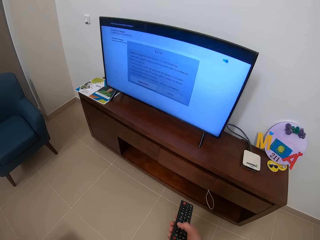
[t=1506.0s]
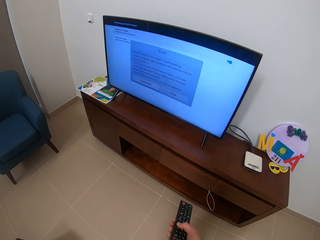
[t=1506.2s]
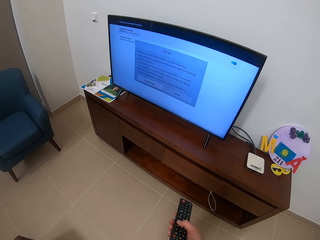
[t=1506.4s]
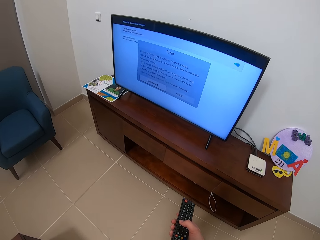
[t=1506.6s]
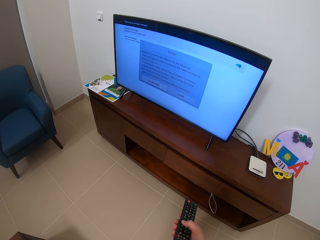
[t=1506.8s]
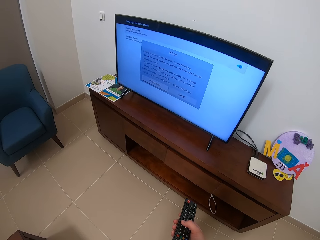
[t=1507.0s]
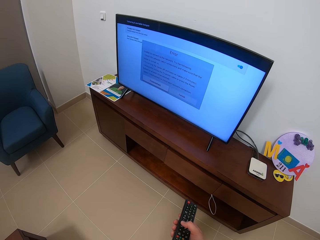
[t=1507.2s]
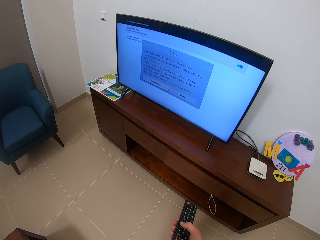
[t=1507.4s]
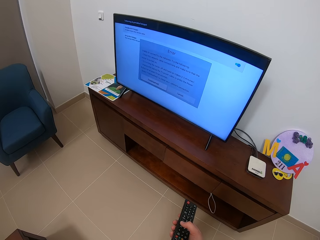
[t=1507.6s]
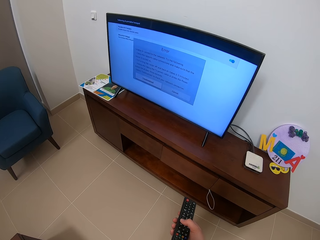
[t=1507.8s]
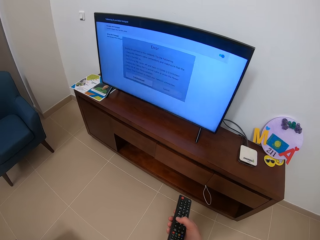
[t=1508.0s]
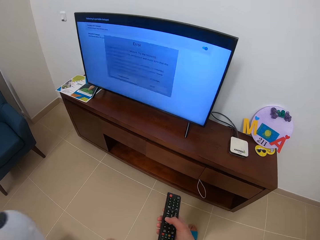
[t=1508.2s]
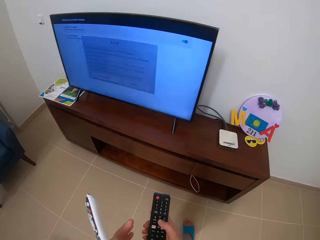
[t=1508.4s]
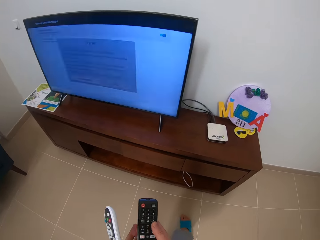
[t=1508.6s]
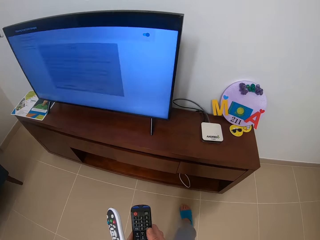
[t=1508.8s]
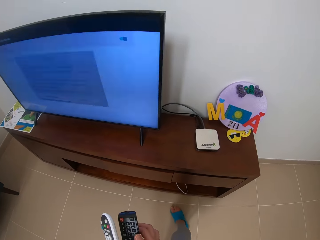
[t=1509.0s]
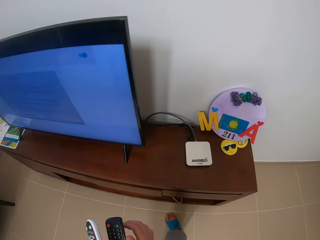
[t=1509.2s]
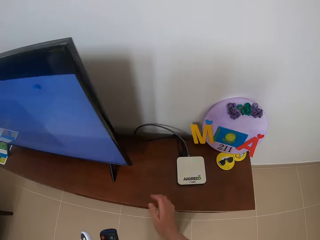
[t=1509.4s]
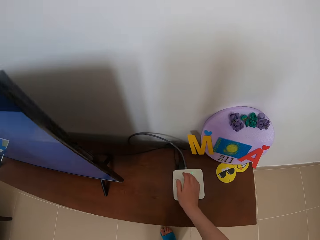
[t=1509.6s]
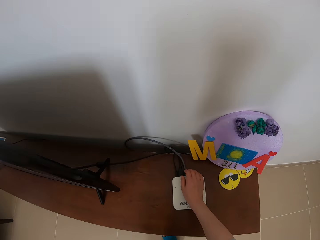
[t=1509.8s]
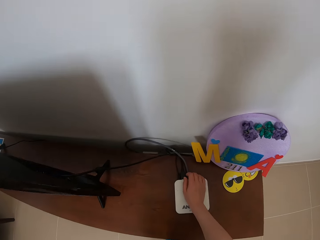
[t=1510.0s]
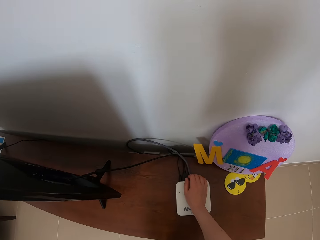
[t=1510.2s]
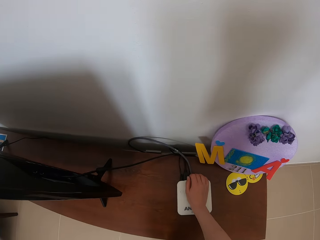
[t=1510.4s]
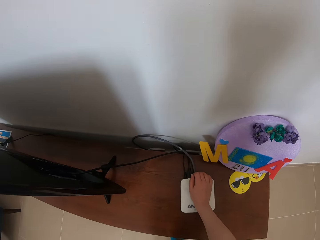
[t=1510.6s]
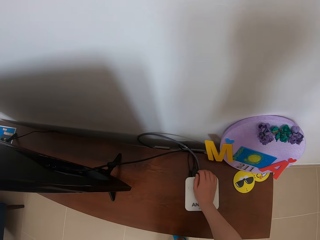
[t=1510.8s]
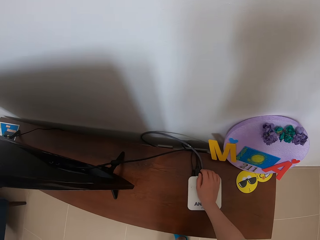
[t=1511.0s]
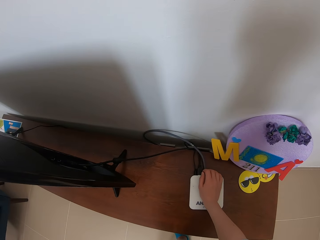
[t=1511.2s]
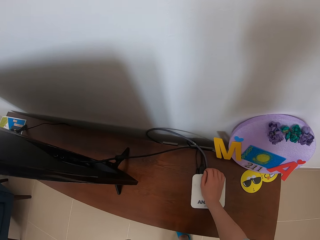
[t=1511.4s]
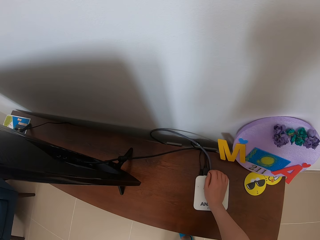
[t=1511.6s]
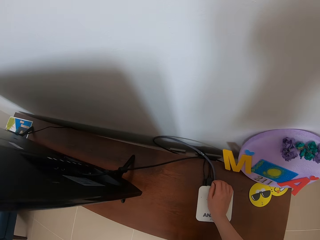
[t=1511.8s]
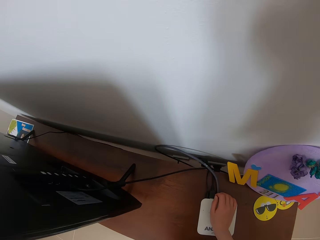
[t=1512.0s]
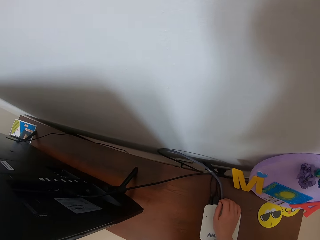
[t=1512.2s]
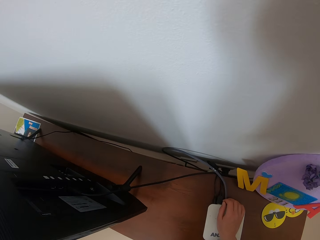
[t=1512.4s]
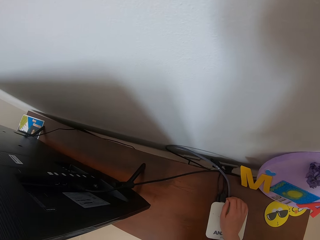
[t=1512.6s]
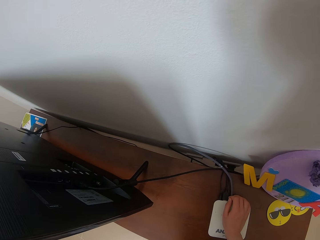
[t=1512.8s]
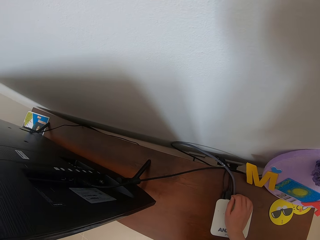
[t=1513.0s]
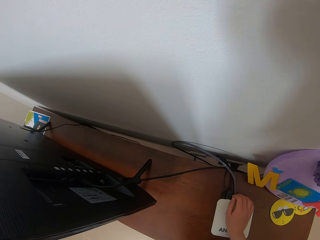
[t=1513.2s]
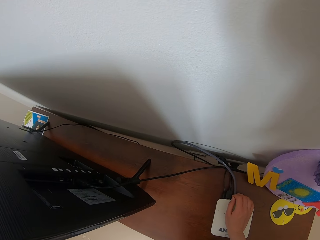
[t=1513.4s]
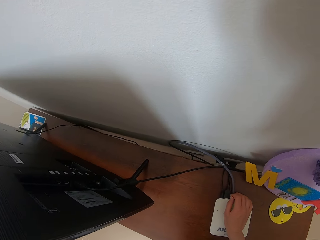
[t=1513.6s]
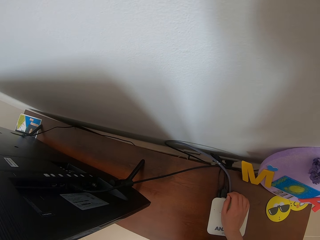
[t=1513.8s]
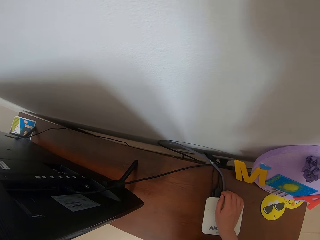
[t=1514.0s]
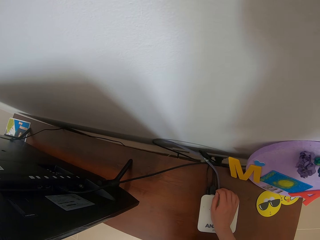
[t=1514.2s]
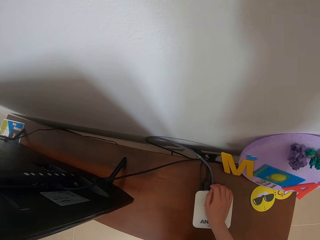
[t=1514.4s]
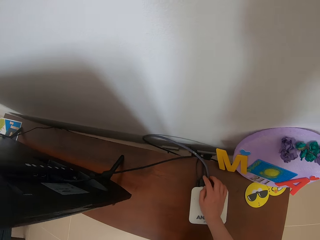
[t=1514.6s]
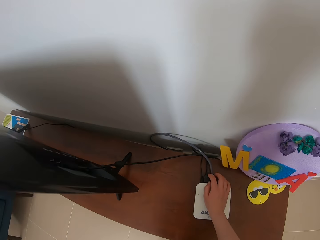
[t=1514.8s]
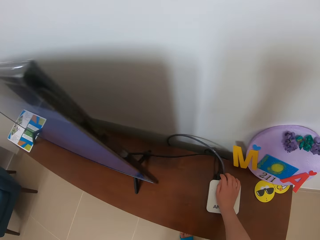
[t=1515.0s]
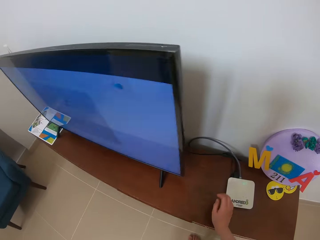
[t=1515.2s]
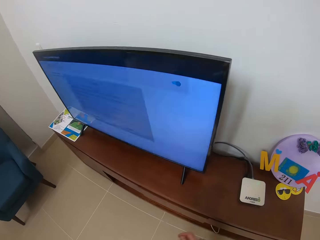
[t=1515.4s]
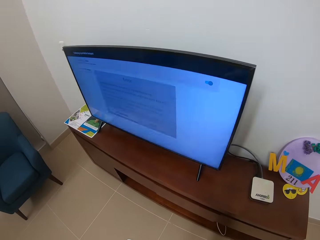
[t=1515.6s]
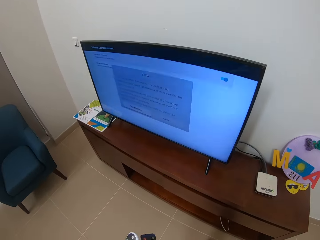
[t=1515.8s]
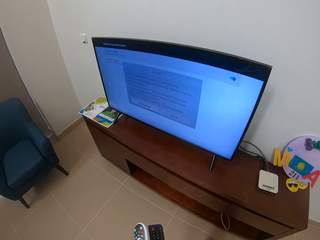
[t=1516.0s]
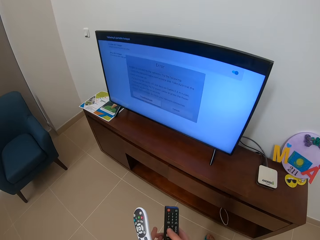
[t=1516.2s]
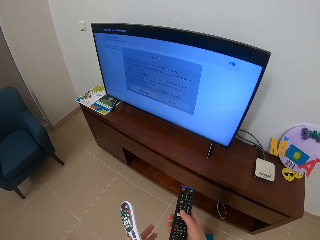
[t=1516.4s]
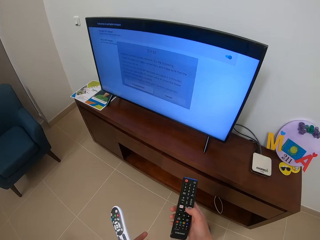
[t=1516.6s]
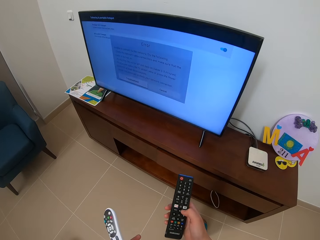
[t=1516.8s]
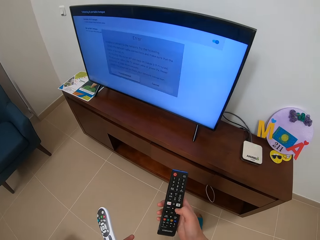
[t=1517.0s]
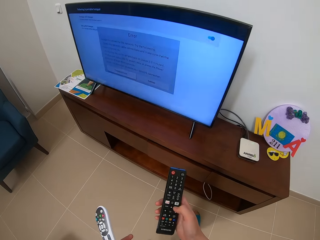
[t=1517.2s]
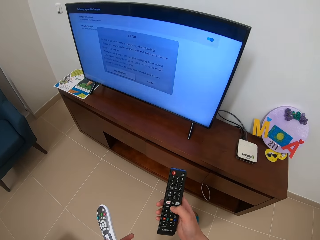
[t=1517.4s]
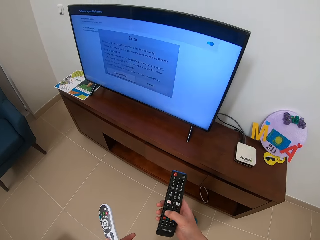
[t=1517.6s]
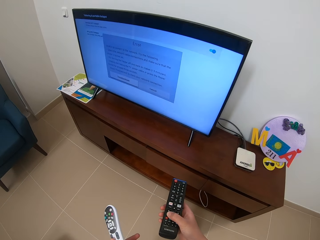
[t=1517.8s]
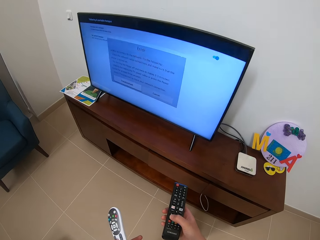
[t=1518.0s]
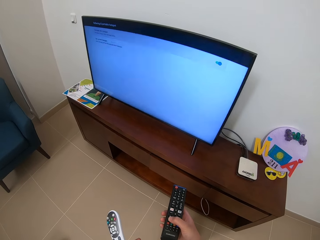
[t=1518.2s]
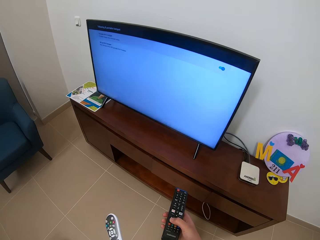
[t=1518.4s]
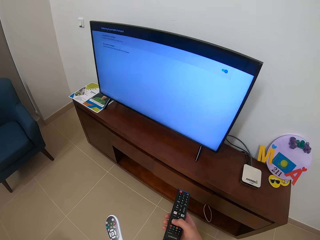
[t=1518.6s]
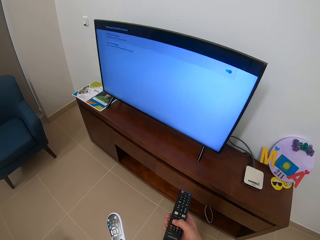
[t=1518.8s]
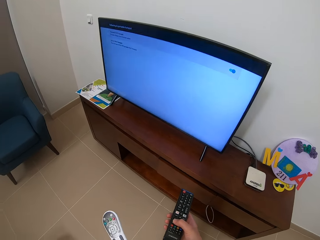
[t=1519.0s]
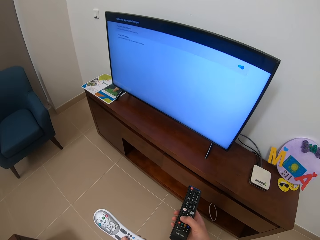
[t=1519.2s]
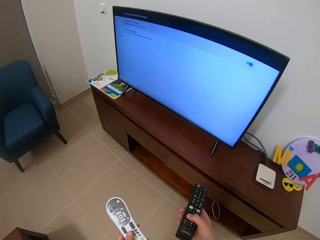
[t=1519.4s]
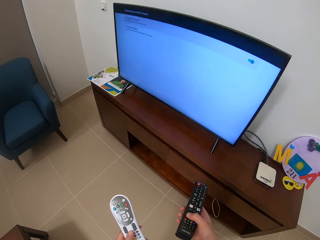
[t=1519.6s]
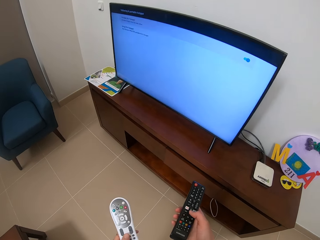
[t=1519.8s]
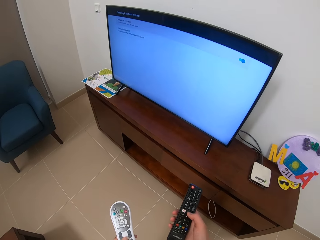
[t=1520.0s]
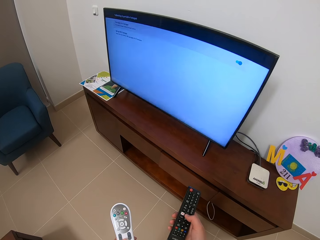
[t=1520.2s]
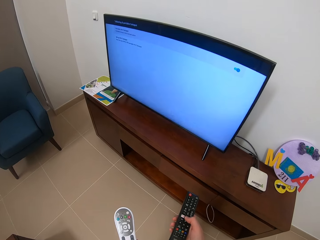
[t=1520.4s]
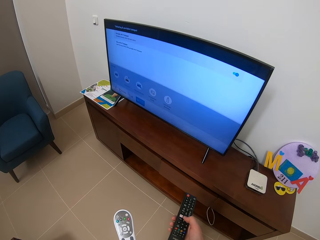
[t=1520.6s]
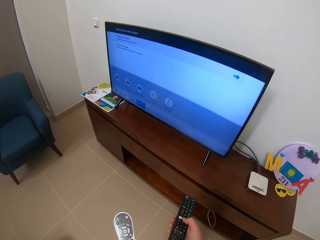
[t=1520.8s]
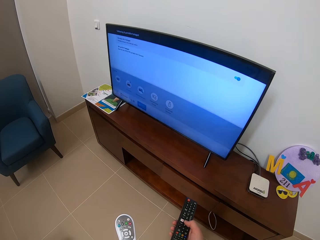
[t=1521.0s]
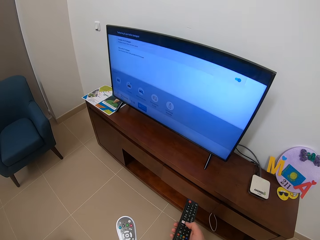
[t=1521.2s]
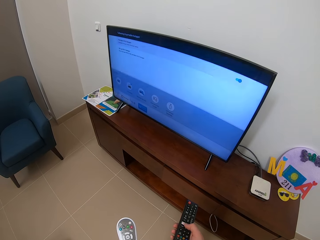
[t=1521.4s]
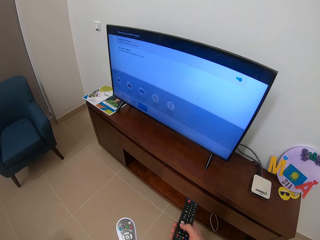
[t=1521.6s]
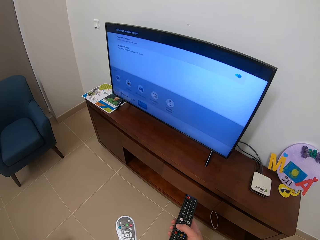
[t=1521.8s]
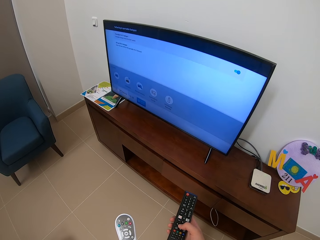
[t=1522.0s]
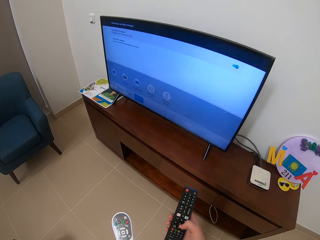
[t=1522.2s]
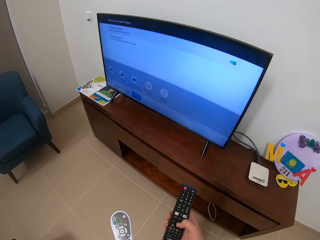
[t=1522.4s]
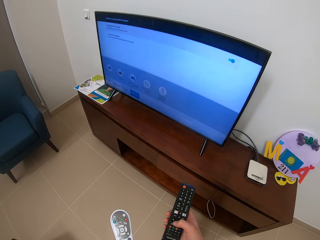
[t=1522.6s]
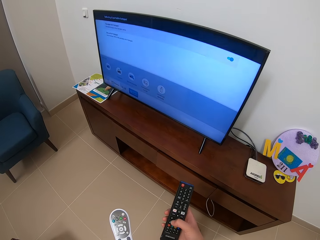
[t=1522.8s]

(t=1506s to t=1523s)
The camera wearer fixes the cable of something with the right hand. He presses the Wi-Fi cable. He presses the television remote. He scrolls the black remote with his right hand.

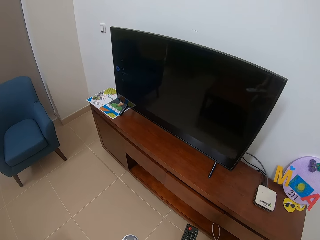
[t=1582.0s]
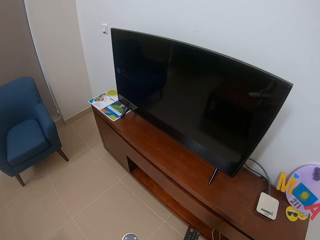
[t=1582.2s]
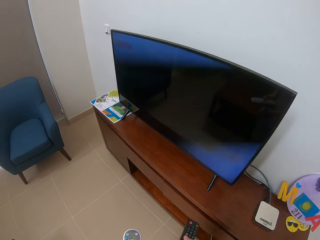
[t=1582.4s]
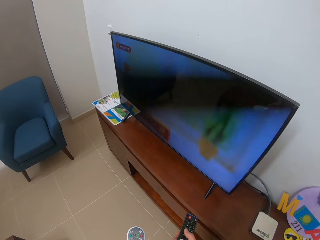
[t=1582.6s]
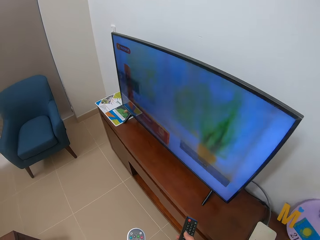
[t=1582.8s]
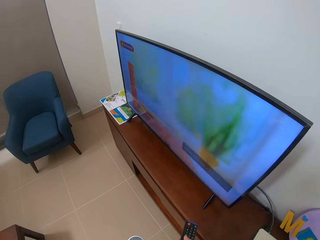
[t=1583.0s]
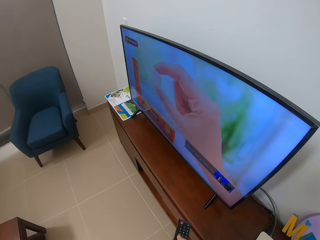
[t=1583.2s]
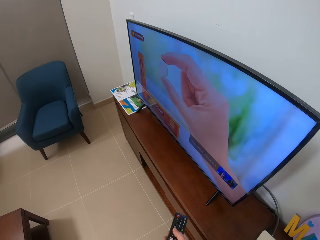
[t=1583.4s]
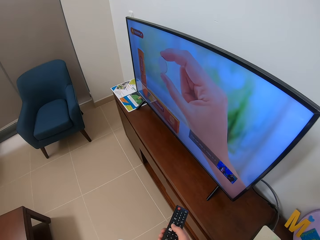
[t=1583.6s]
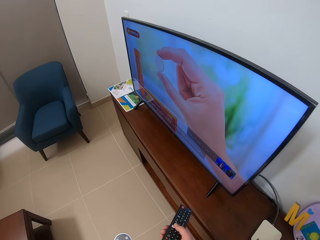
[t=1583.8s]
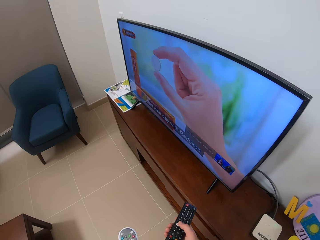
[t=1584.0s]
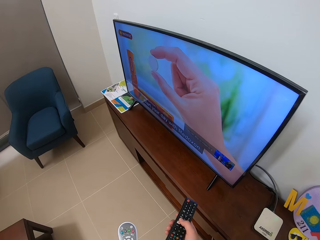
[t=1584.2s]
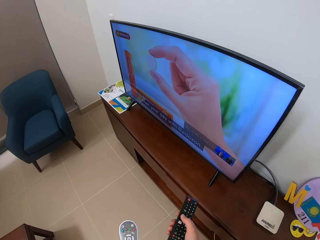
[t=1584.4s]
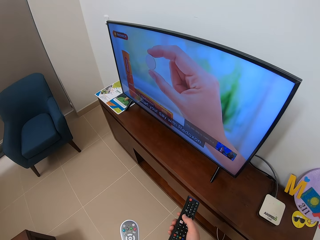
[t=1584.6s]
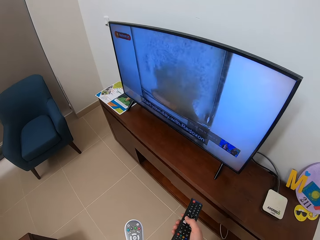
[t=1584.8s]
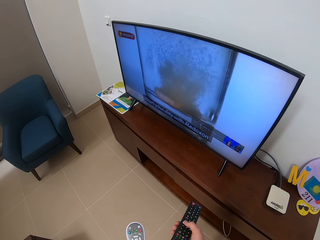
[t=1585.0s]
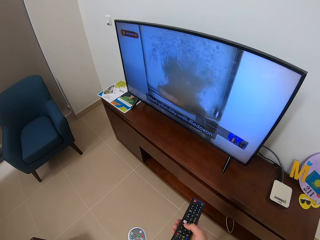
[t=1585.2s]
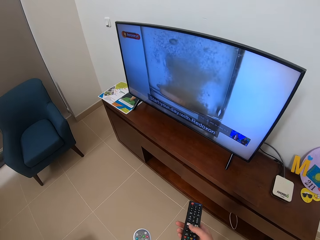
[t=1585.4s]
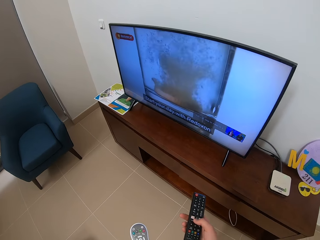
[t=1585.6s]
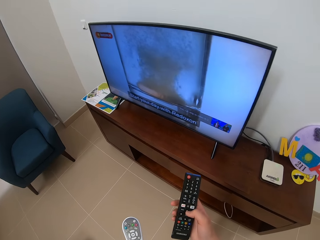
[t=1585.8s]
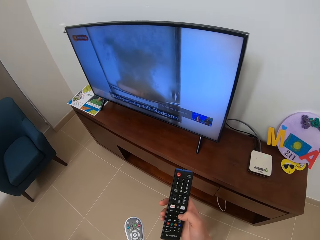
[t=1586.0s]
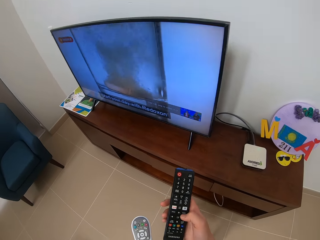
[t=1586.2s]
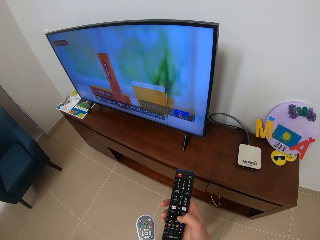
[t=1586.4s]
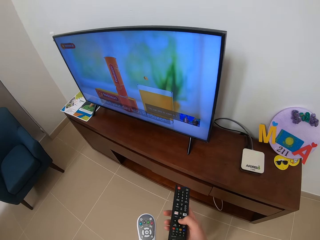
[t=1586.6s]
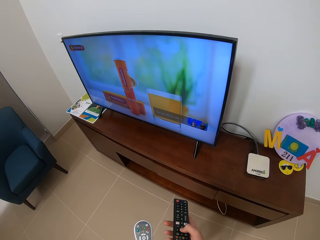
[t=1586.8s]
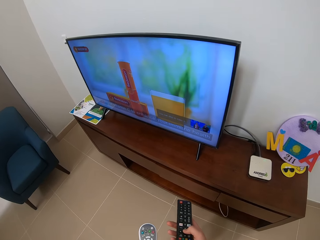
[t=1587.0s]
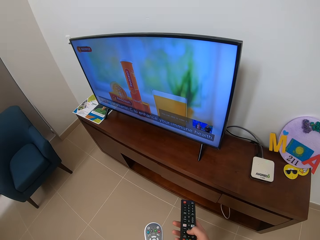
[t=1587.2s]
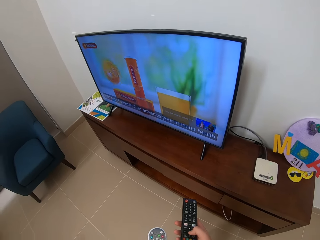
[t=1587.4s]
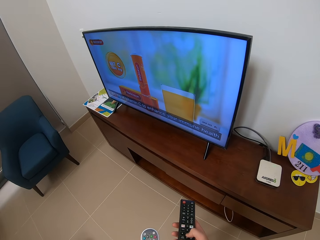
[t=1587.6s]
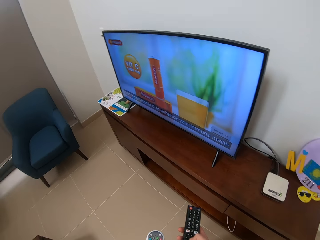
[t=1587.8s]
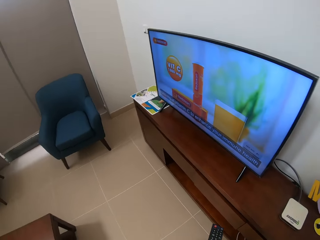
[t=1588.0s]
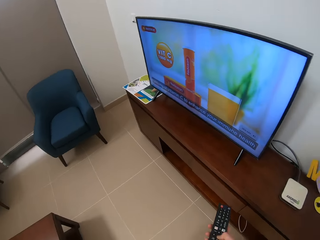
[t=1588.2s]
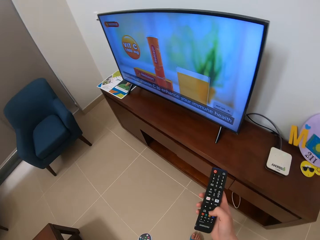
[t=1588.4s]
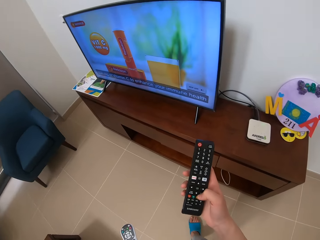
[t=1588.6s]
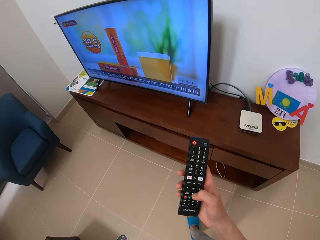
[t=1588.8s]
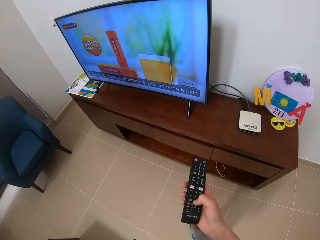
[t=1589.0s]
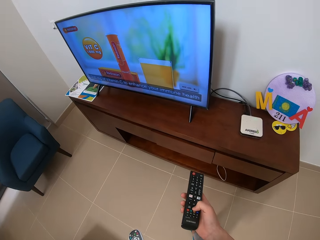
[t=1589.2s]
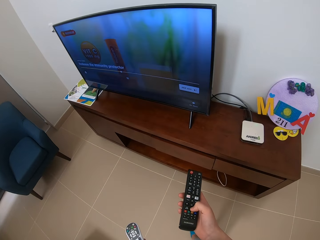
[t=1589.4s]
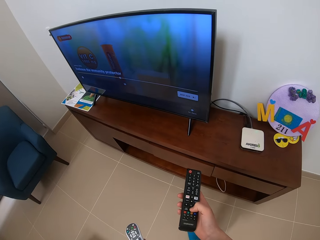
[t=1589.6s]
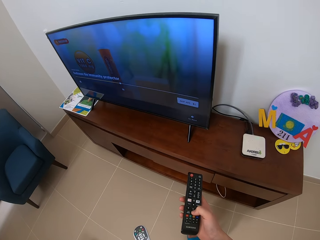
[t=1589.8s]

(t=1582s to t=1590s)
The camera wearer watches a video on YouTube.
